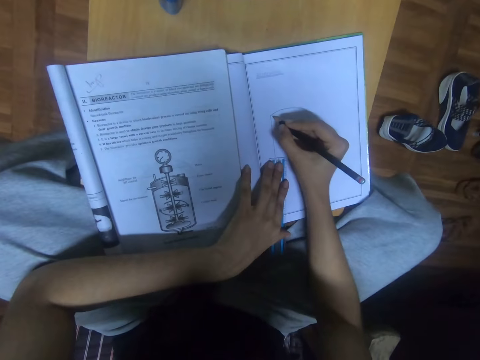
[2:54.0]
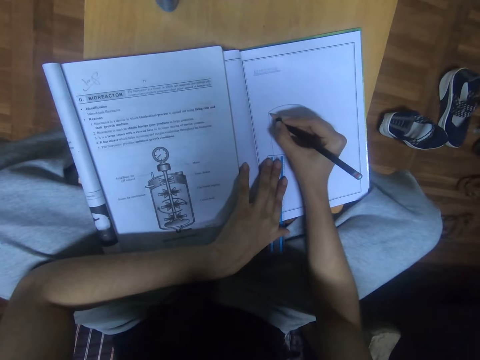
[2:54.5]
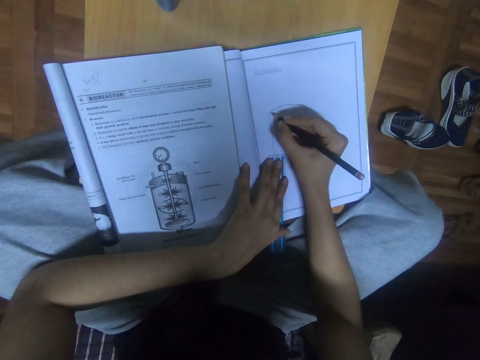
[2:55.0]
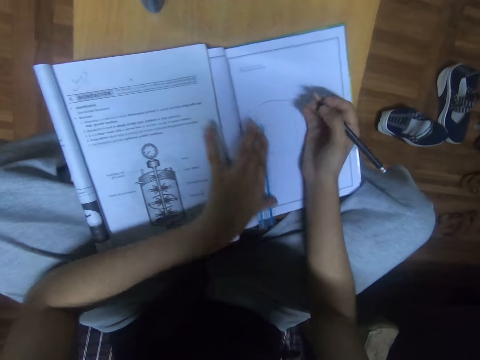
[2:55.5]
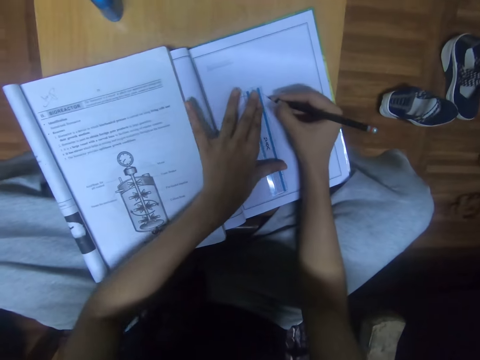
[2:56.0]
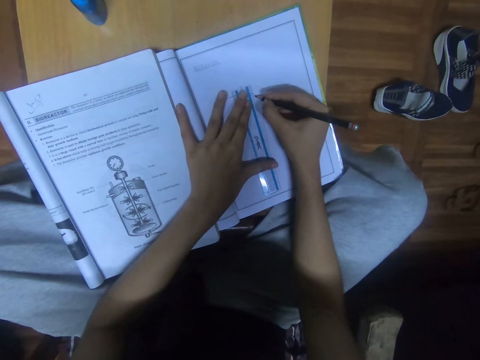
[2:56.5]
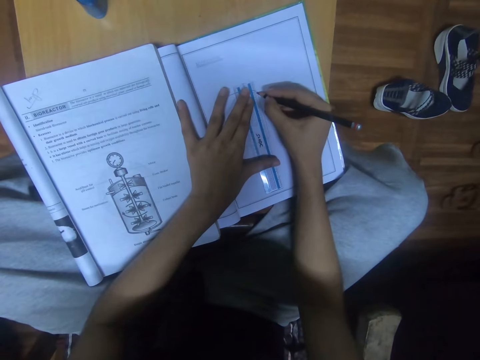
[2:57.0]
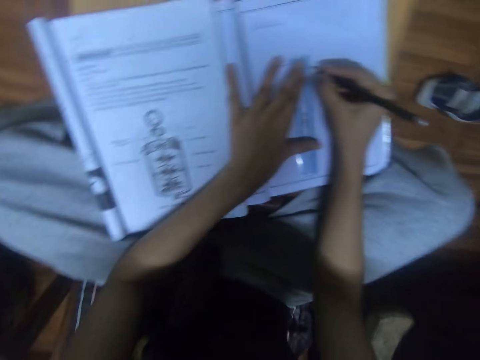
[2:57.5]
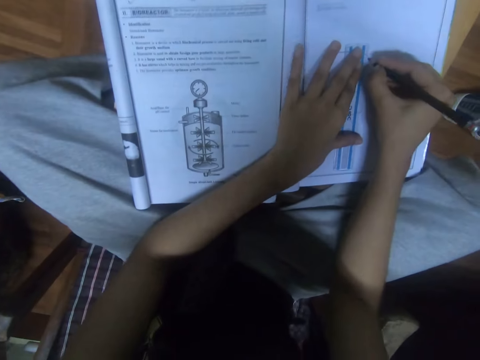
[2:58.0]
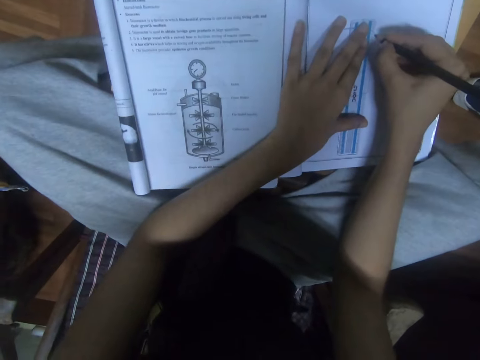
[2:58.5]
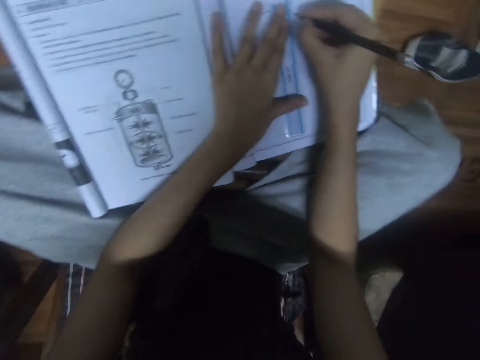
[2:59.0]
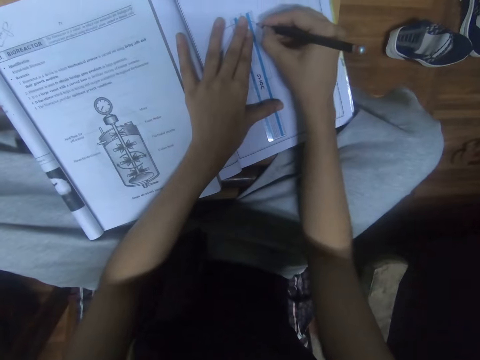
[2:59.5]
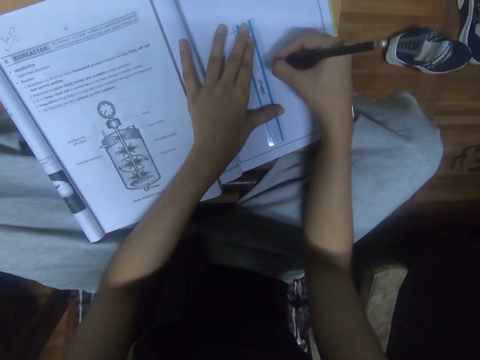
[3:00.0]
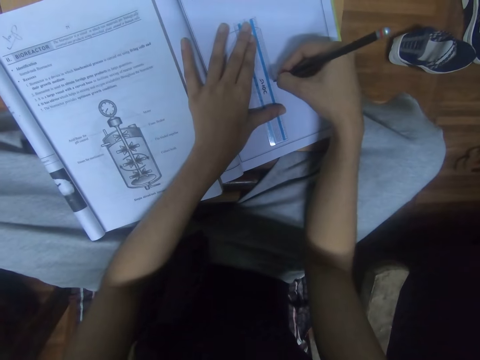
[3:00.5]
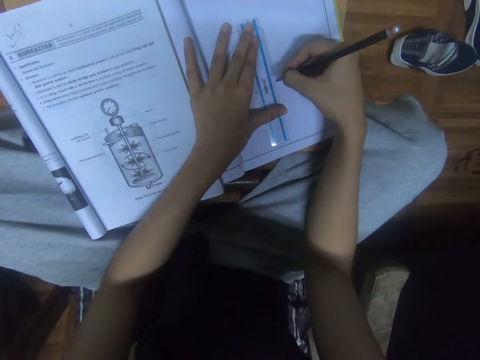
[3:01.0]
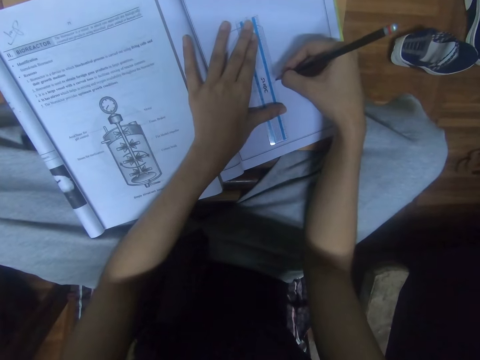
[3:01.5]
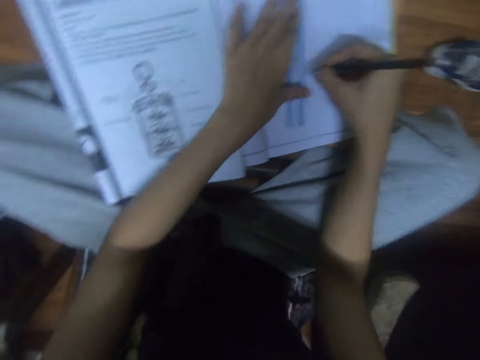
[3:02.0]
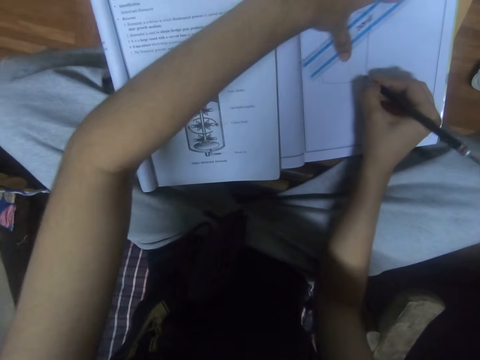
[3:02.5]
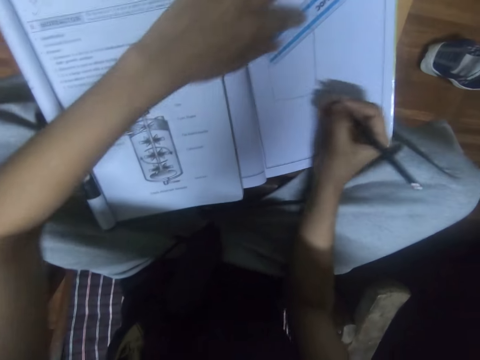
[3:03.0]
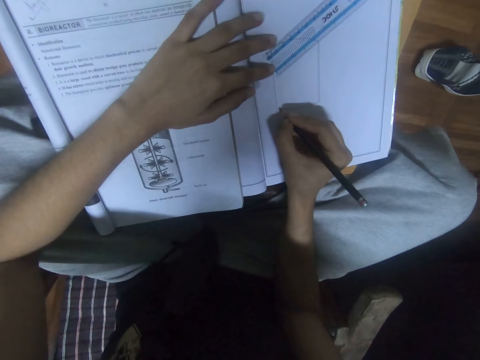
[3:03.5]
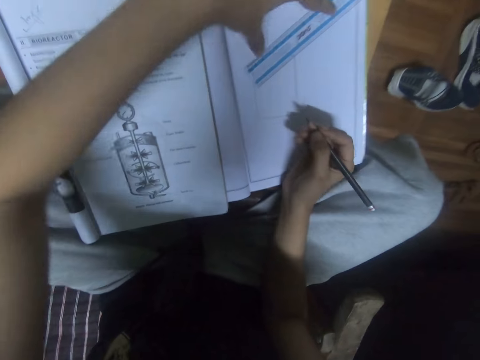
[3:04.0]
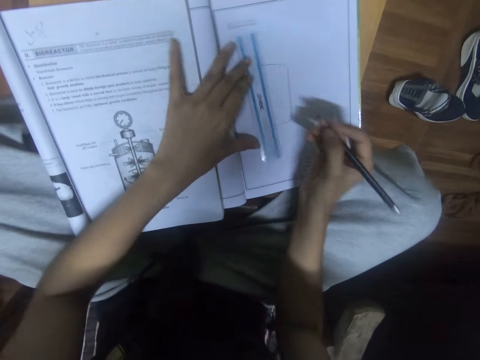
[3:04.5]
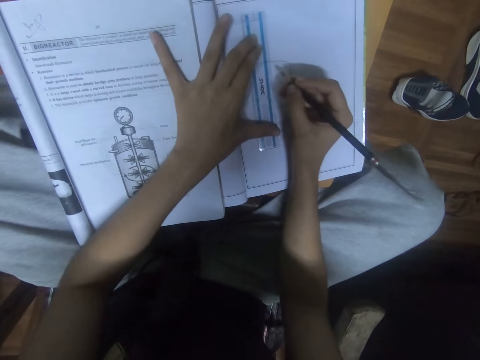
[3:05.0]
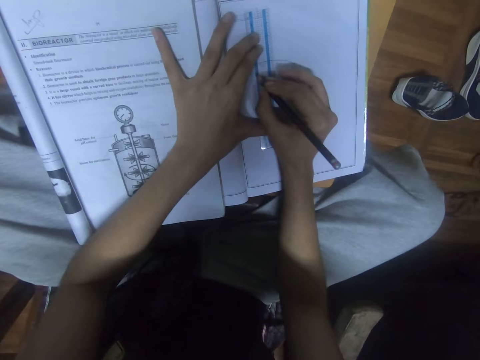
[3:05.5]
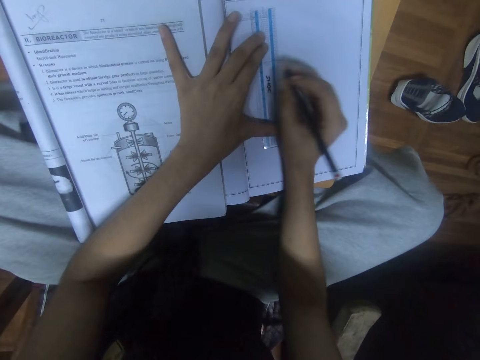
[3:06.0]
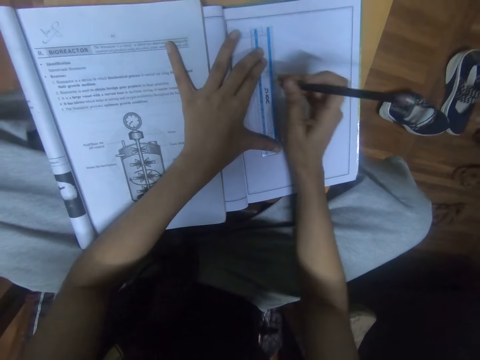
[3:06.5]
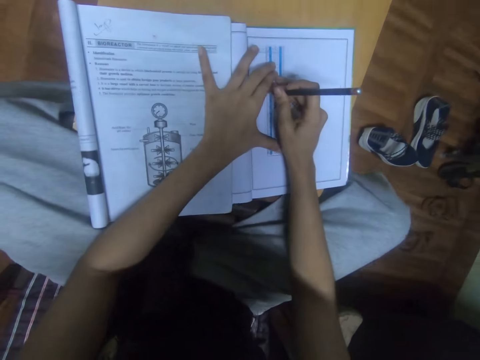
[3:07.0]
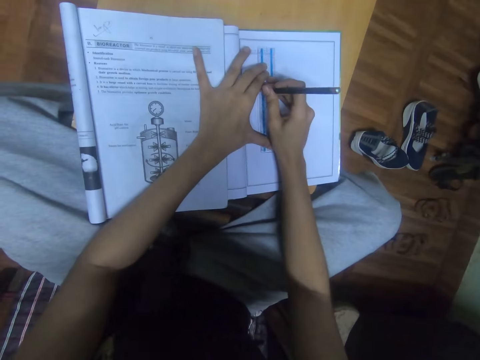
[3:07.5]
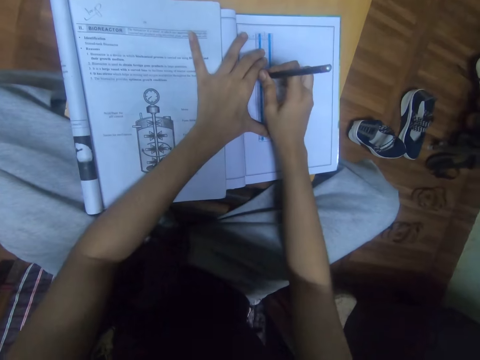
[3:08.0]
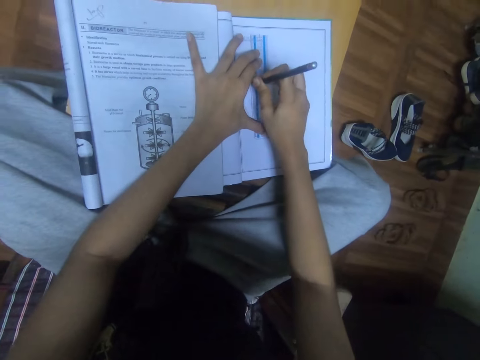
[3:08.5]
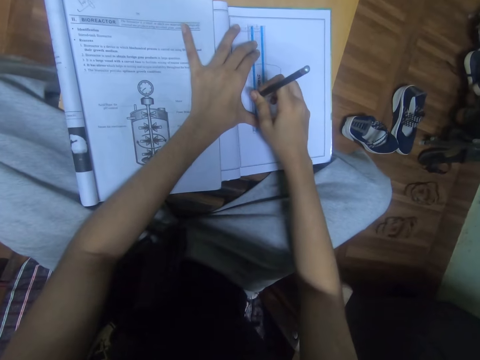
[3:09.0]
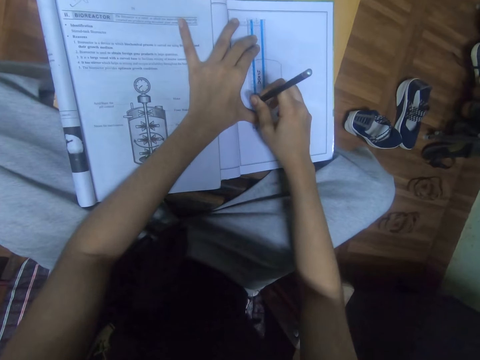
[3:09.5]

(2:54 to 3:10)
The camera wearer draws on the notebook. They move the ruler on the notebook. They draw on the notebook. They look at the diagram on the textbook. They draw on the notebook. They move the ruler on the notebook. They draw on the notebook. They move the ruler on the notebook. They draw on the notebook.

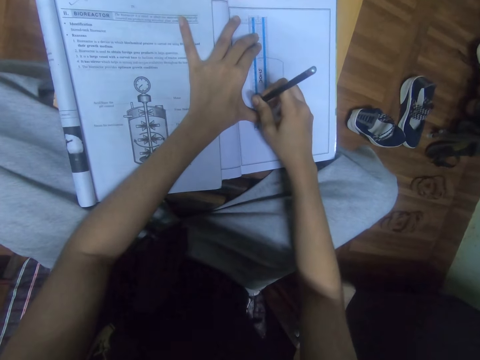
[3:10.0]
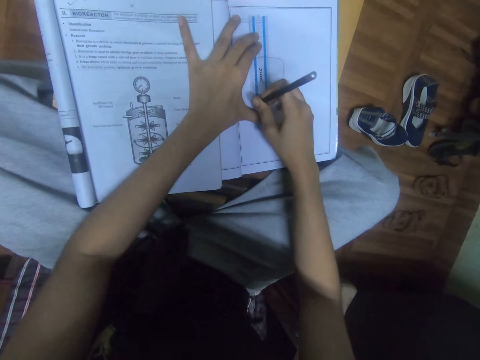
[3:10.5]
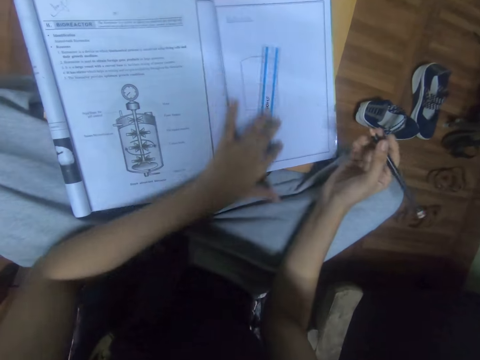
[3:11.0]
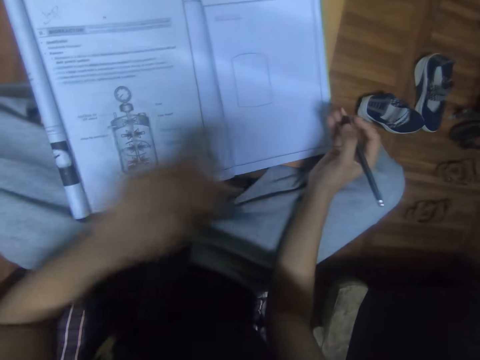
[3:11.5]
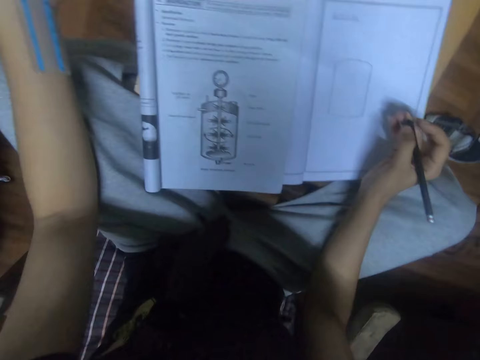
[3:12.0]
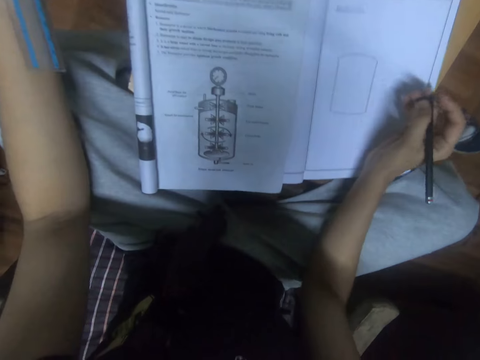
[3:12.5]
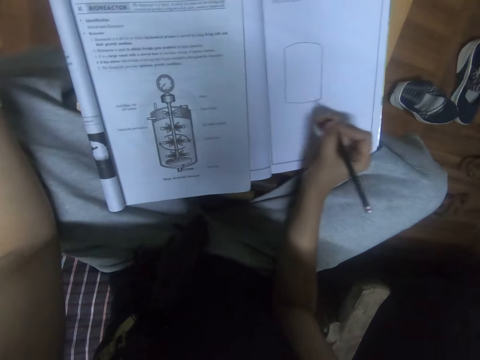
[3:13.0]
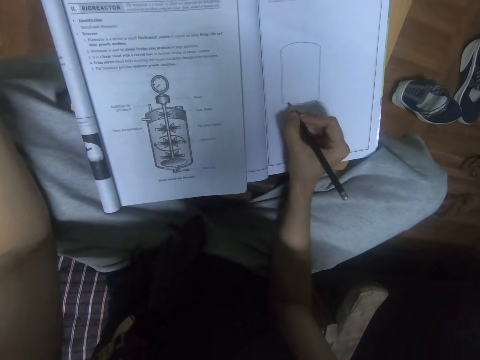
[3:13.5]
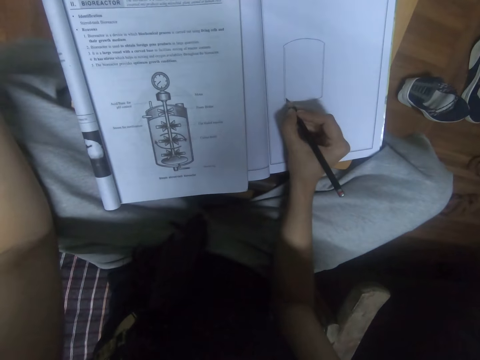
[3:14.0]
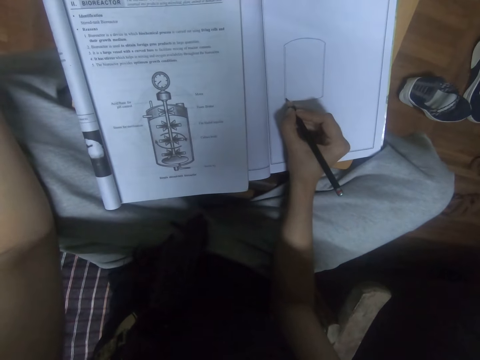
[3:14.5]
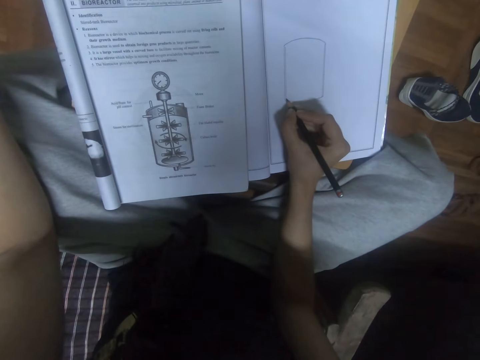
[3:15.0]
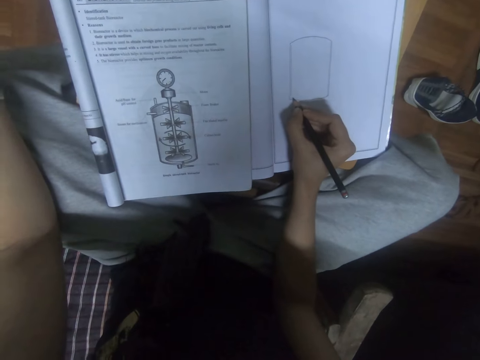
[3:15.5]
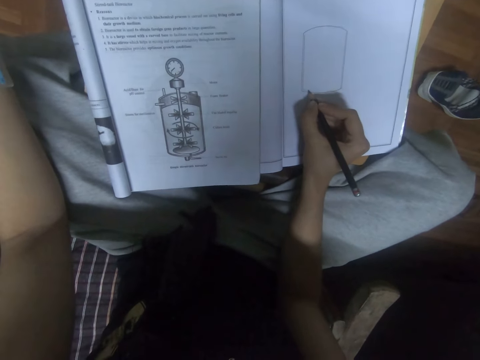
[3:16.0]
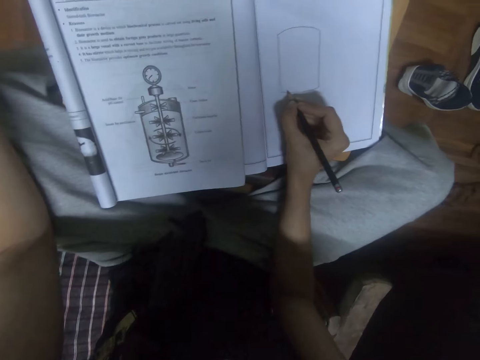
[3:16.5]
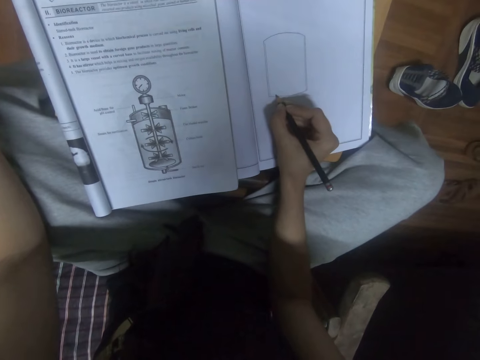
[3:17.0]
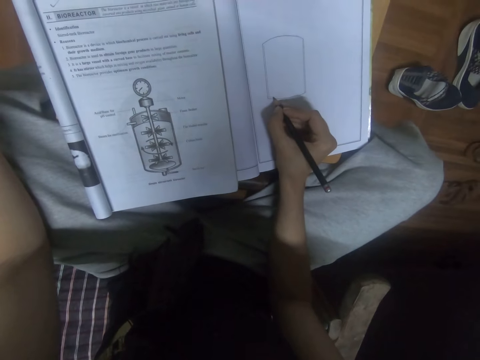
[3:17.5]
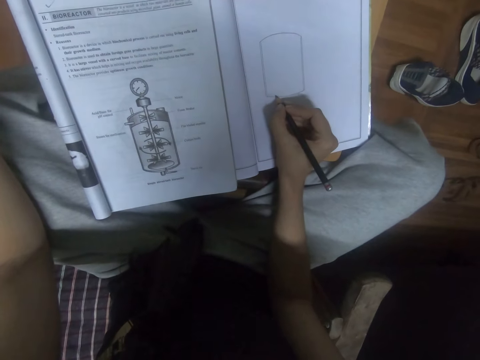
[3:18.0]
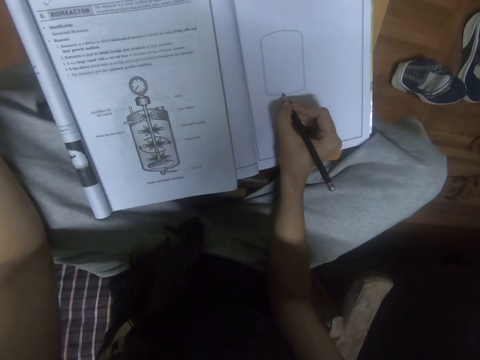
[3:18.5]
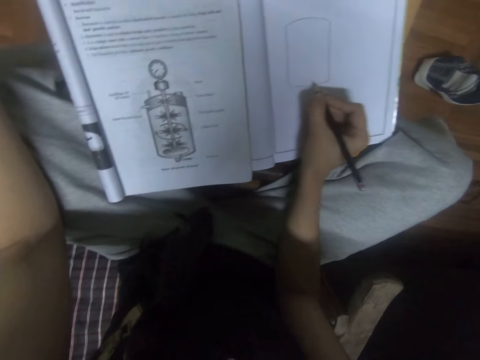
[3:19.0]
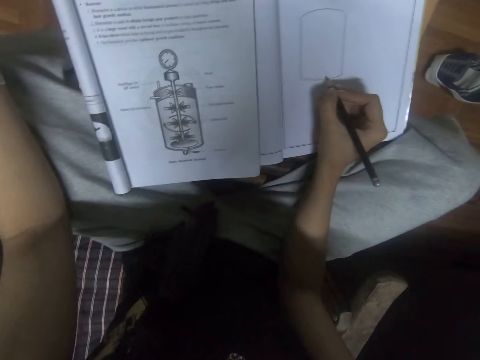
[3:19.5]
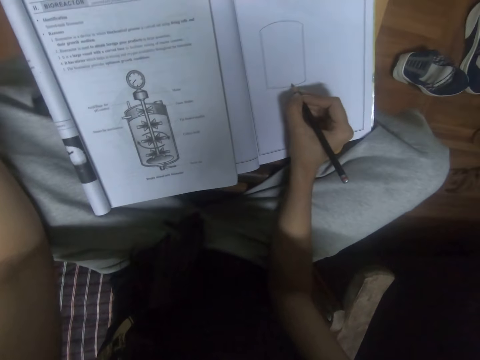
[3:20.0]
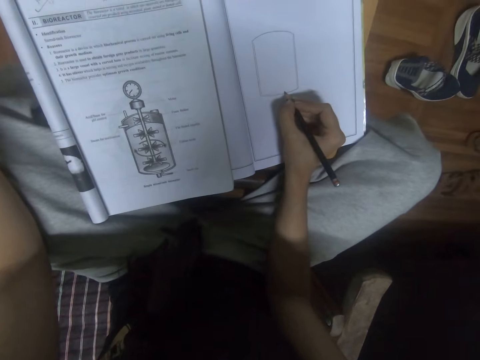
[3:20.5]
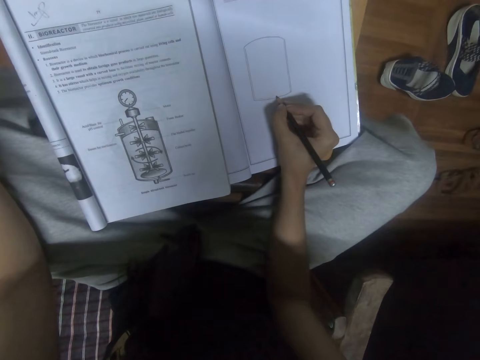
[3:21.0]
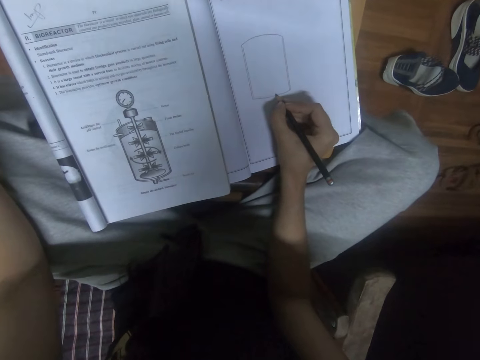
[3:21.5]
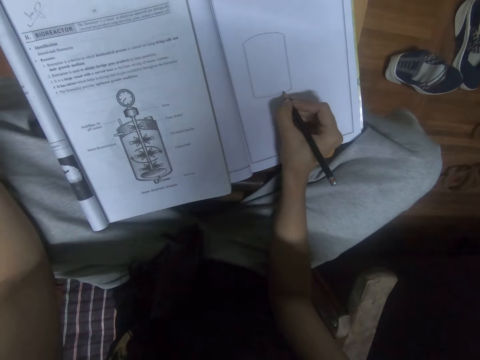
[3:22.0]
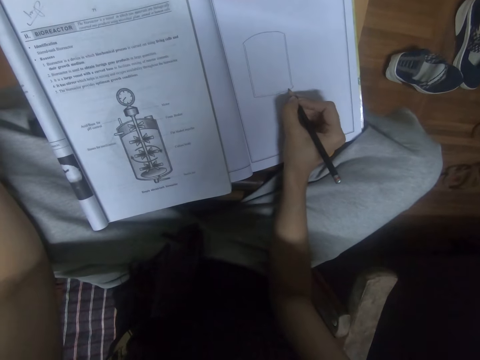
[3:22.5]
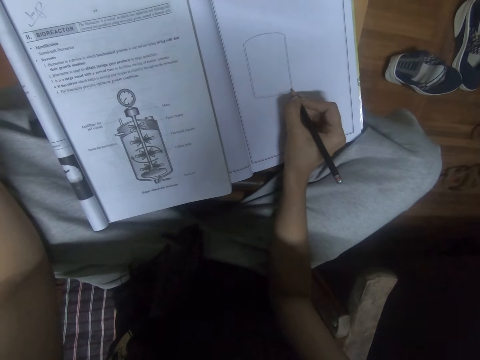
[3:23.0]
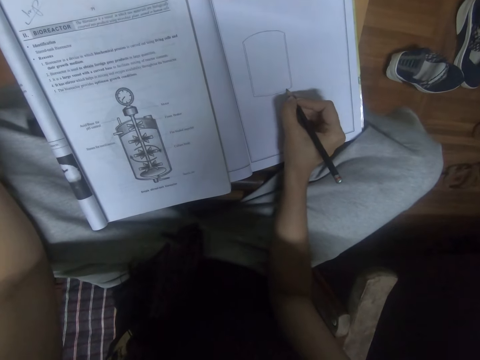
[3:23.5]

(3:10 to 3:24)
The camera wearer removes the ruler from the book. They draw on the book.
